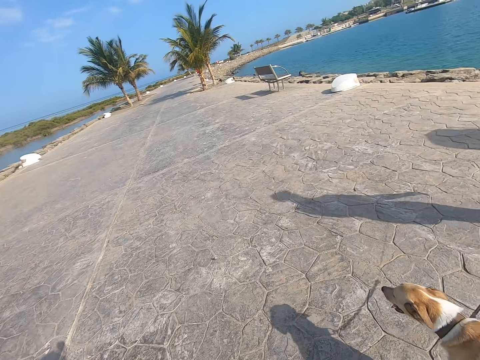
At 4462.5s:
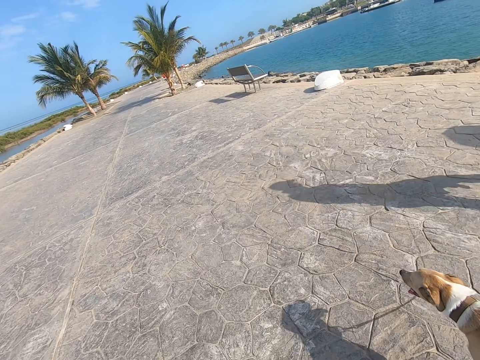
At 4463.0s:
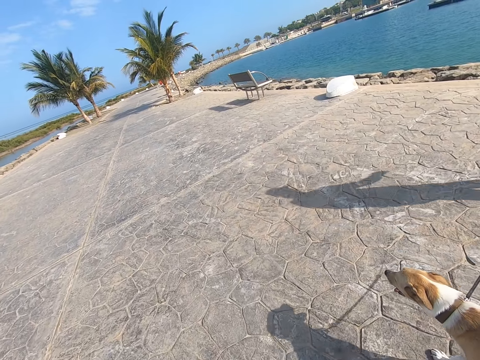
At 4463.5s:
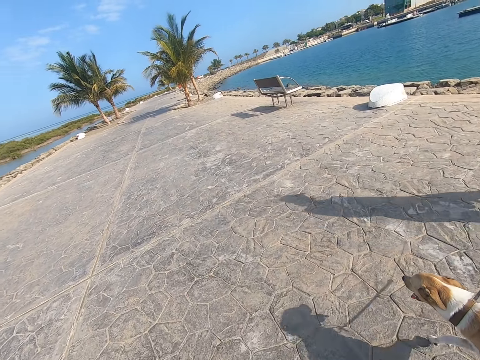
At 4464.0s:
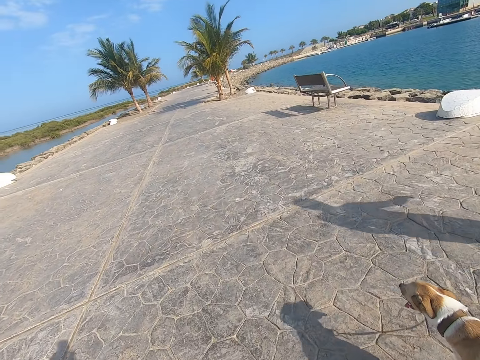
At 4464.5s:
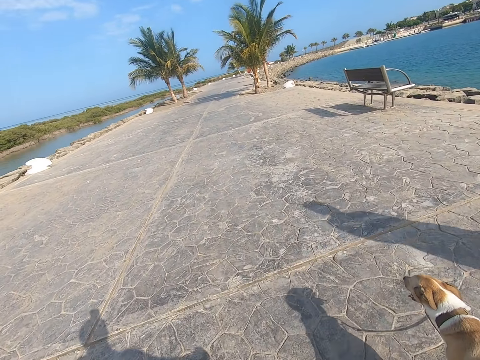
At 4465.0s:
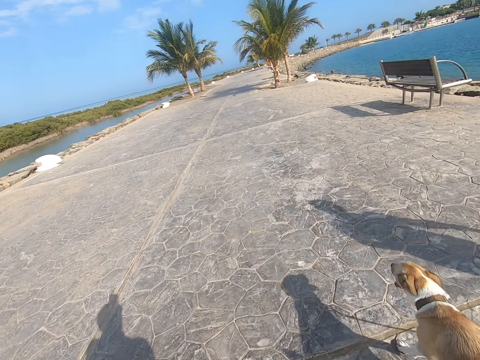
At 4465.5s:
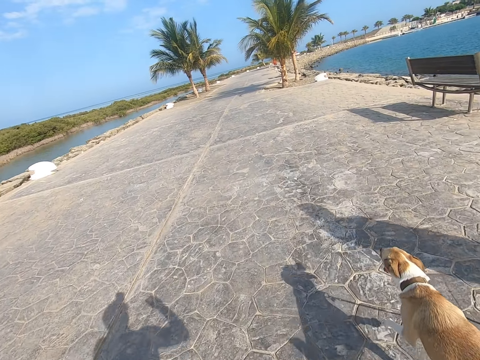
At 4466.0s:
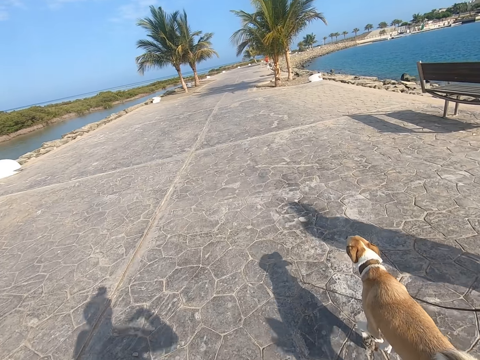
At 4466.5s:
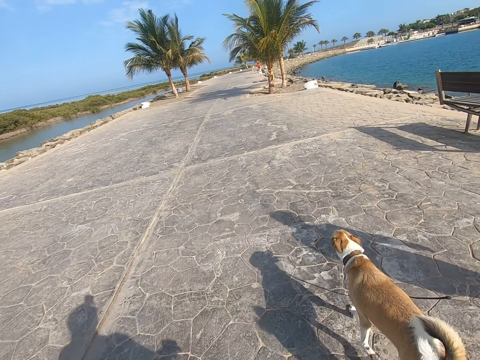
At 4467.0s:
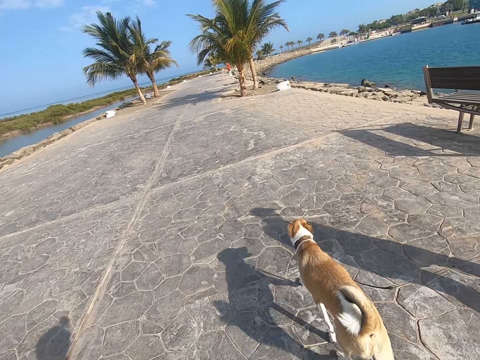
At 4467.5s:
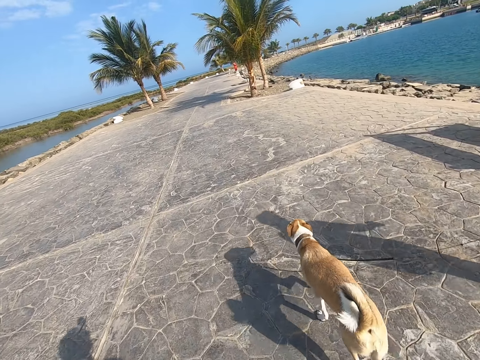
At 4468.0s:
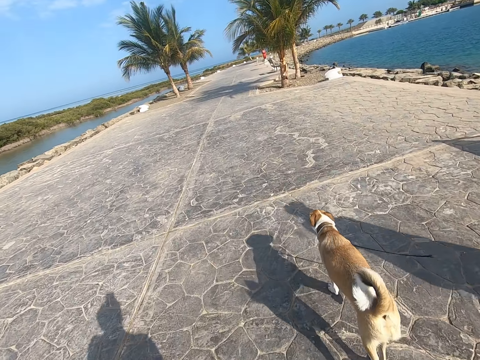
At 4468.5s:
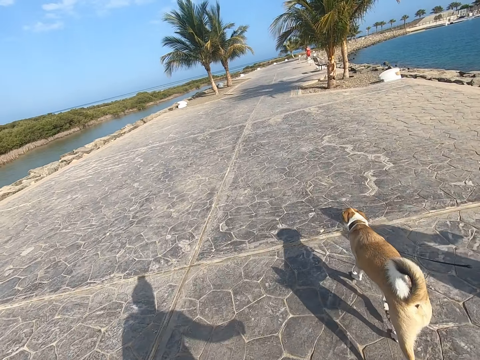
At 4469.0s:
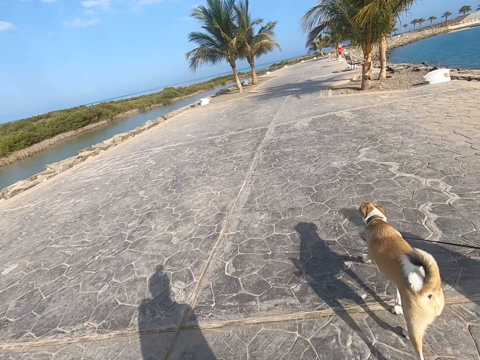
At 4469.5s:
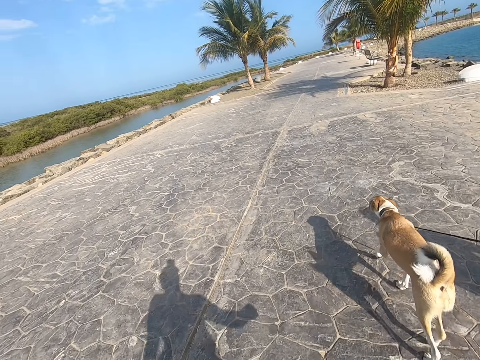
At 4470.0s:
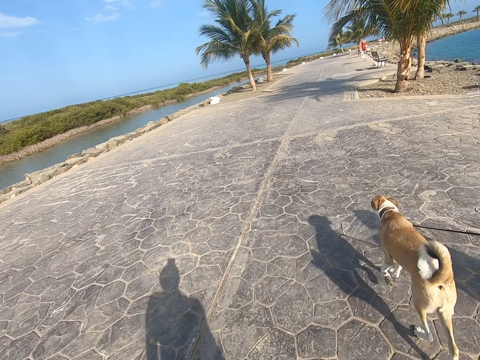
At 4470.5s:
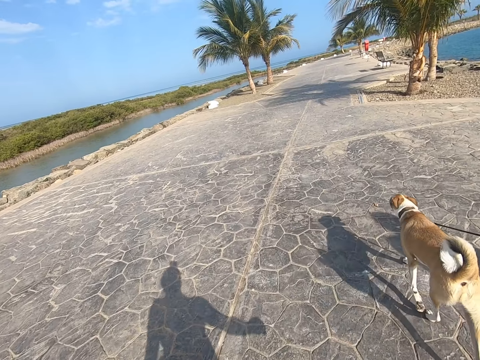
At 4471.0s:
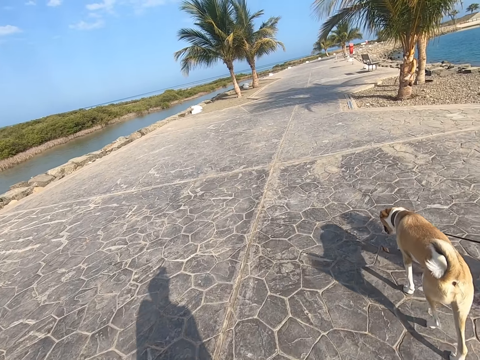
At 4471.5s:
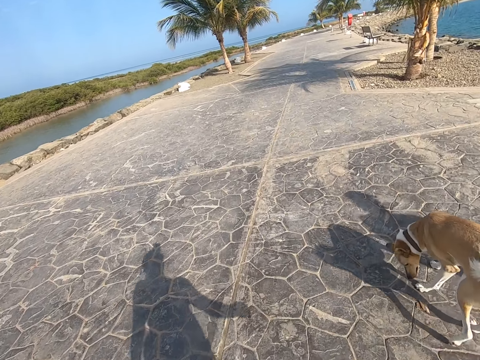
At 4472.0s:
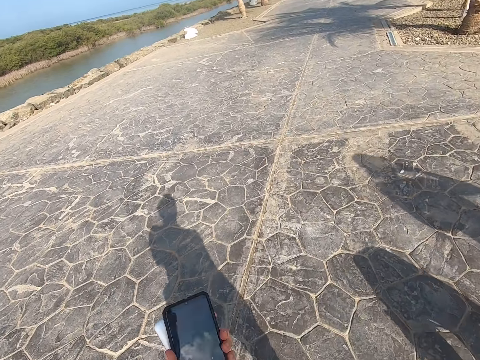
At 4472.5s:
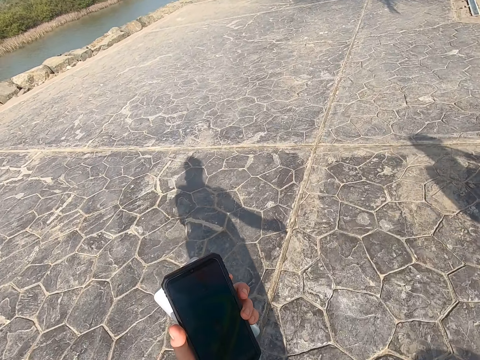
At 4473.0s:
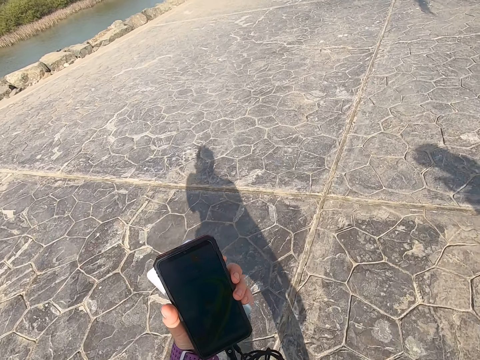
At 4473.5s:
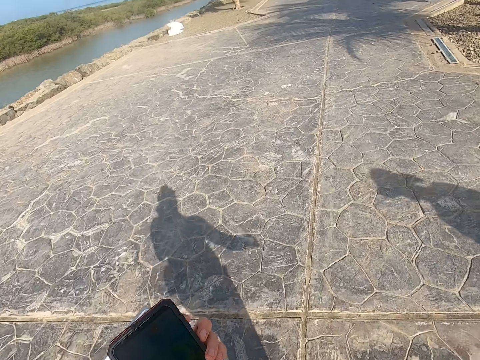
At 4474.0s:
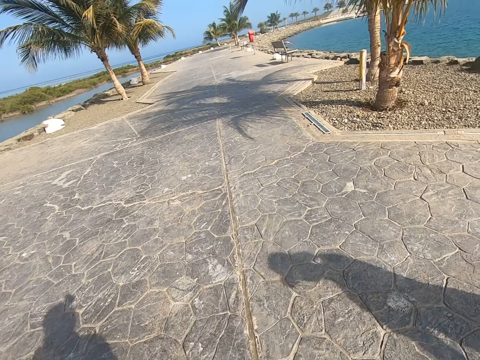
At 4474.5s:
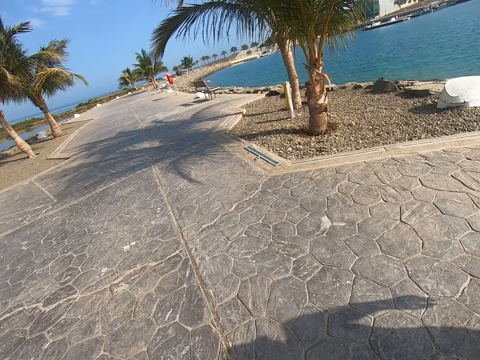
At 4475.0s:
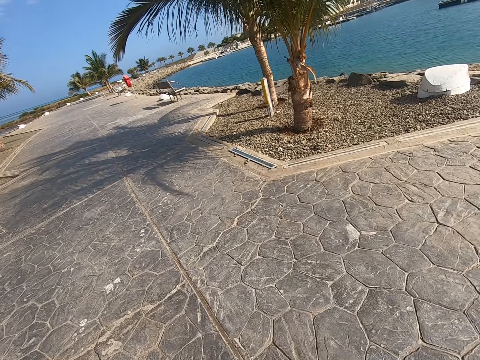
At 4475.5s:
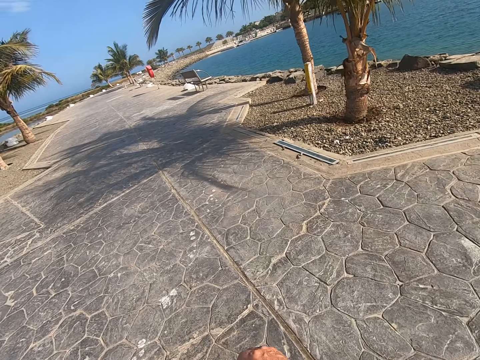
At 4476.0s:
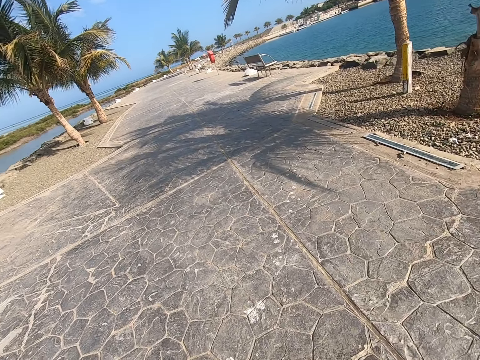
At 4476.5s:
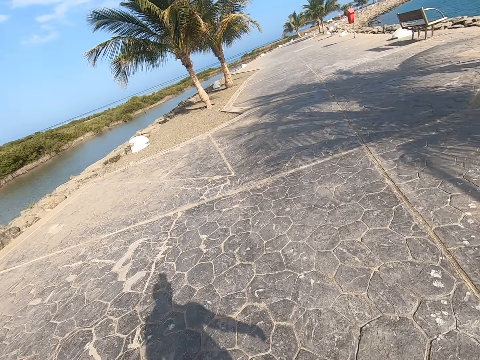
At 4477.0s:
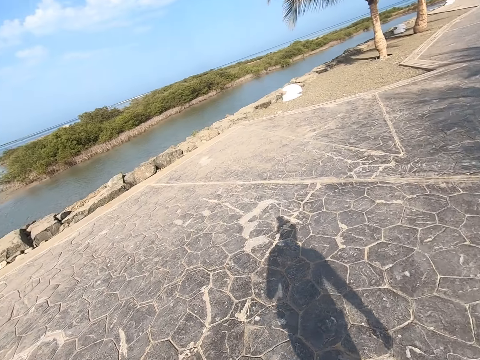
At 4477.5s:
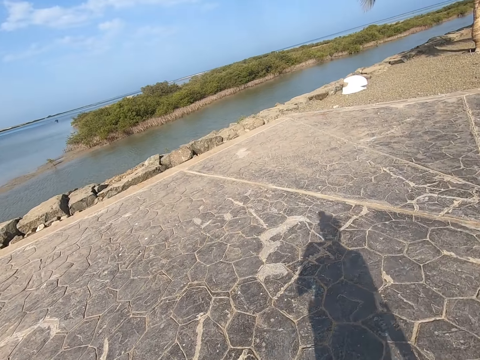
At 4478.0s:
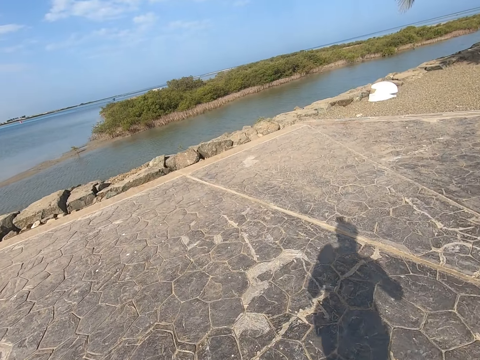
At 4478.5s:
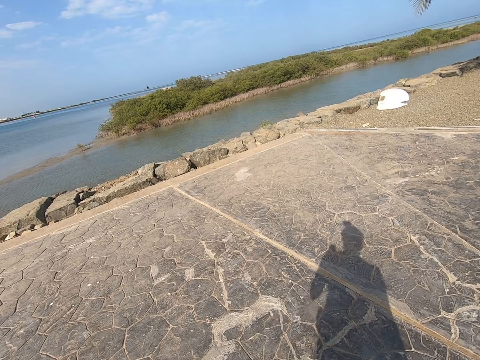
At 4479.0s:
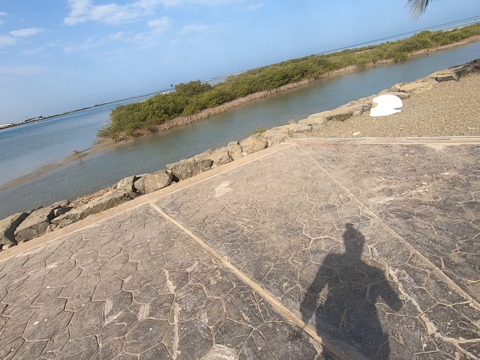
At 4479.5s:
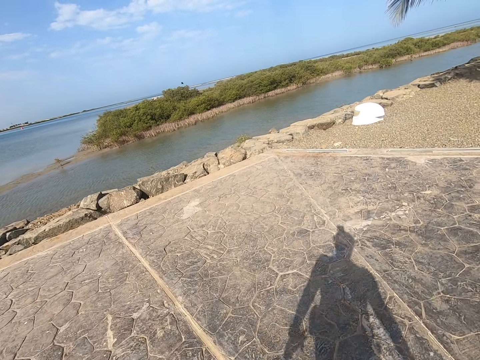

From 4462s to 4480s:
The camera wearer walks on the beach park. They hold up the cell phone on the left hand and stare at the phone. They walk on the beach park and look around.

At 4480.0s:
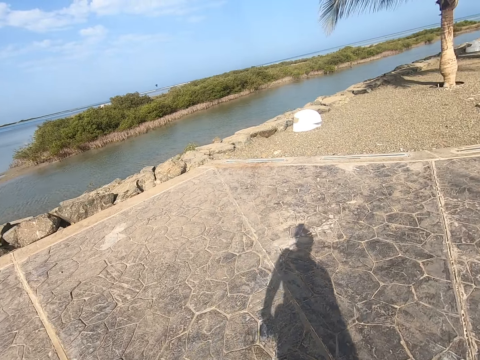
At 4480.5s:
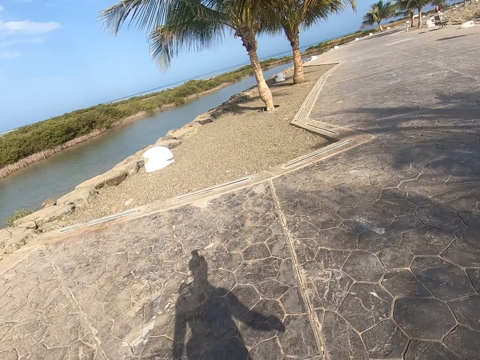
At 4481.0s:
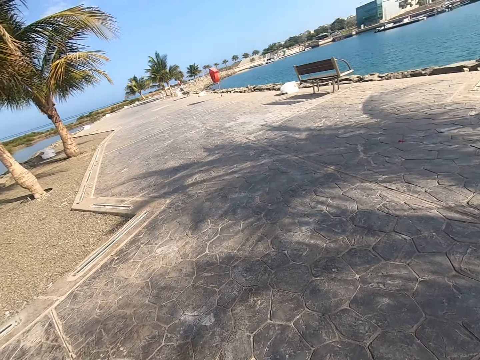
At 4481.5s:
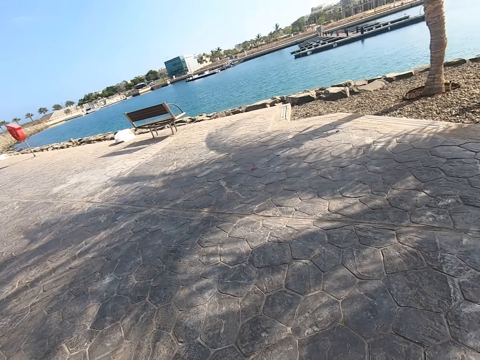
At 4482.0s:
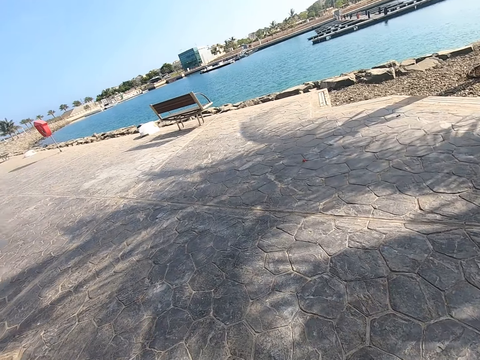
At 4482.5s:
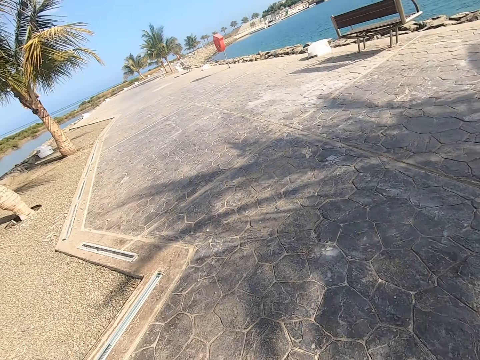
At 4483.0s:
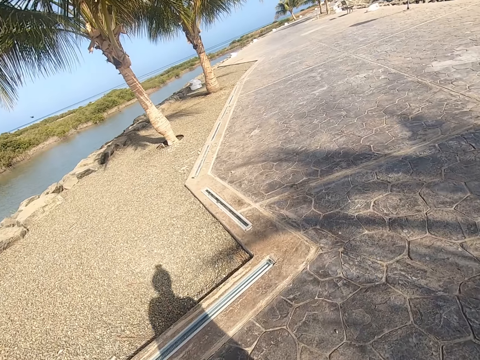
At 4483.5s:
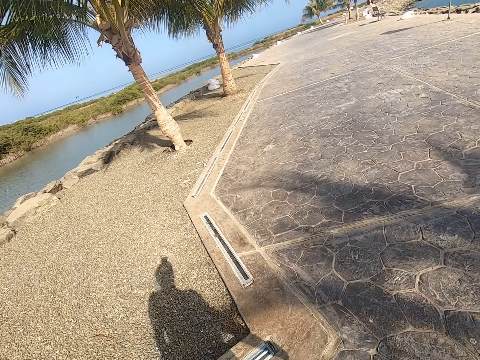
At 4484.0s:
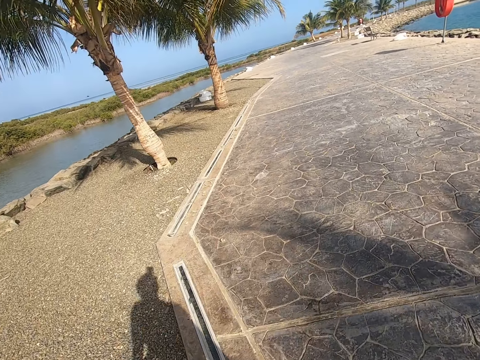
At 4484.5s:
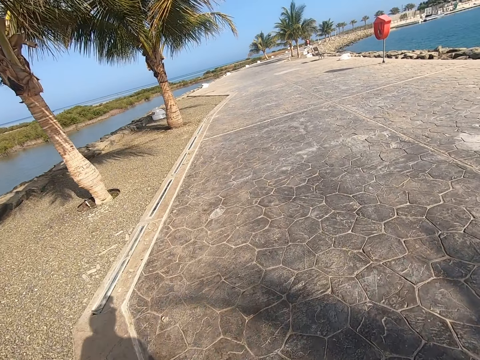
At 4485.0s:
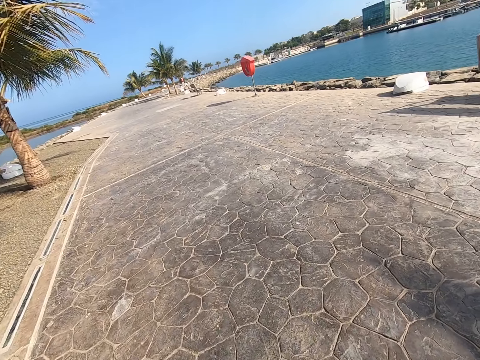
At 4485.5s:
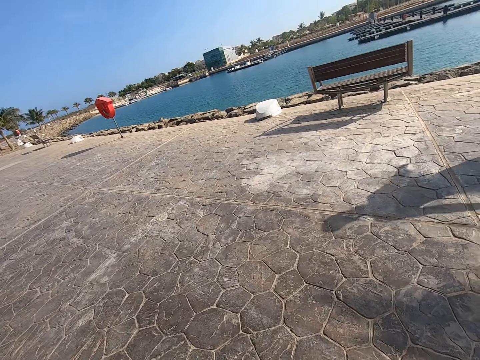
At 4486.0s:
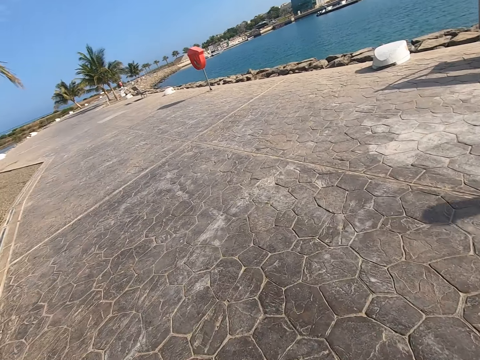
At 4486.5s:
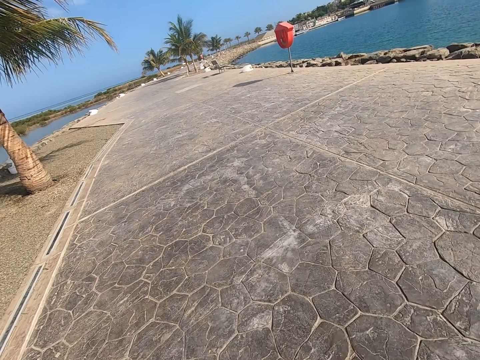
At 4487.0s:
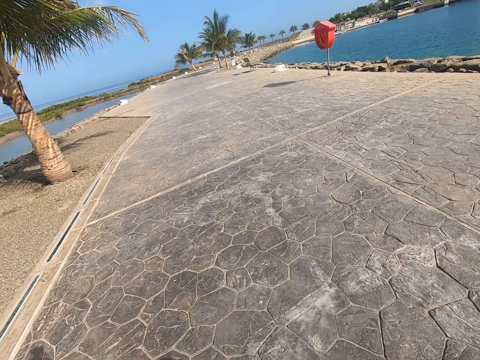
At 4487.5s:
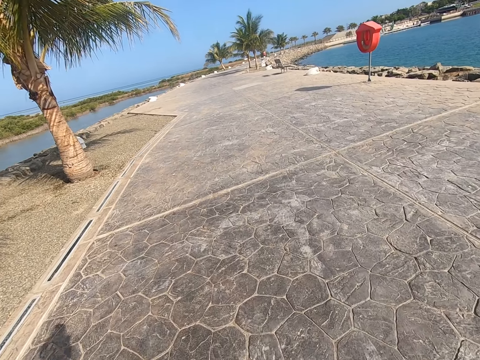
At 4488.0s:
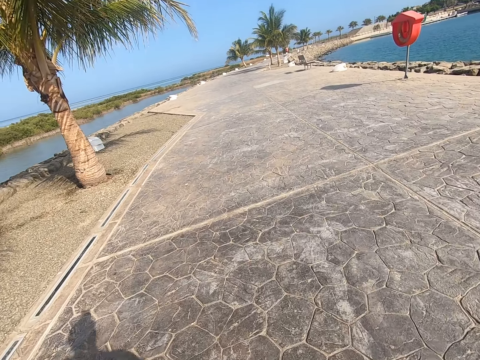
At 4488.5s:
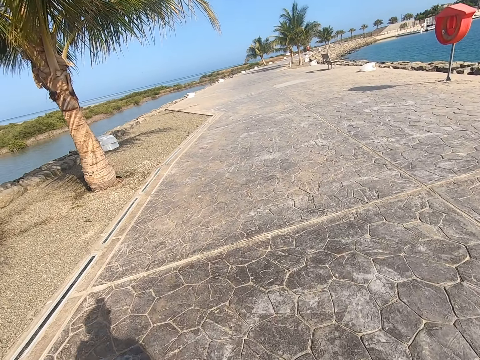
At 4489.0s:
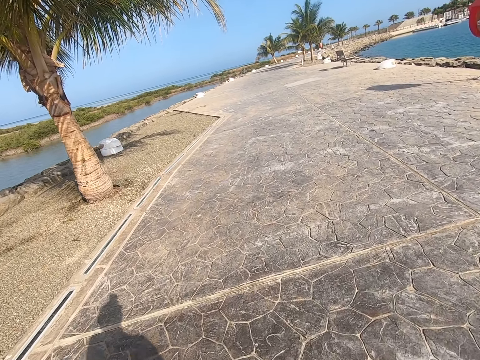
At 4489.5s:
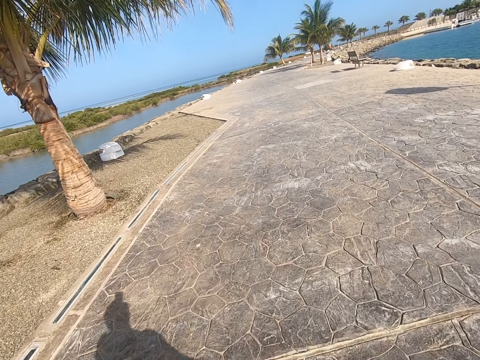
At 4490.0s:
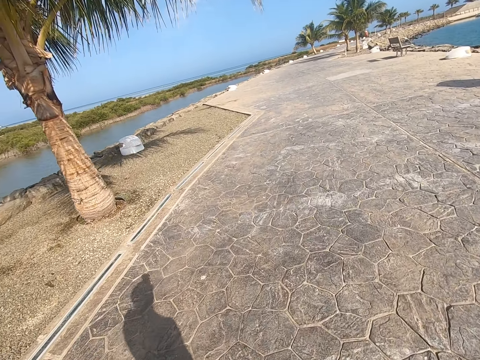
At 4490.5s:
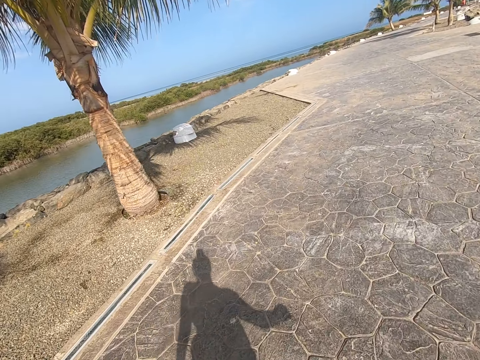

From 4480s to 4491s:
The camera wearer walks down the park.
